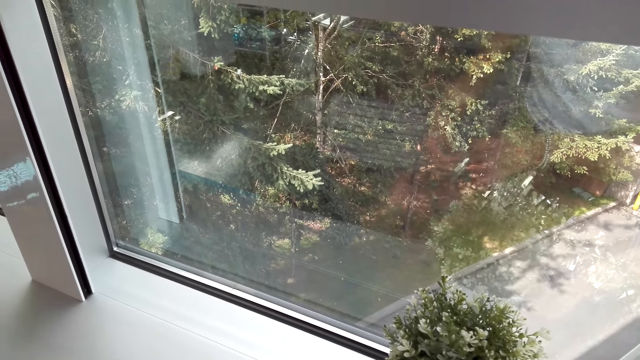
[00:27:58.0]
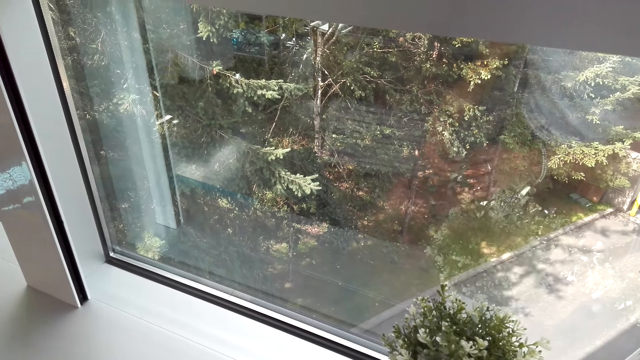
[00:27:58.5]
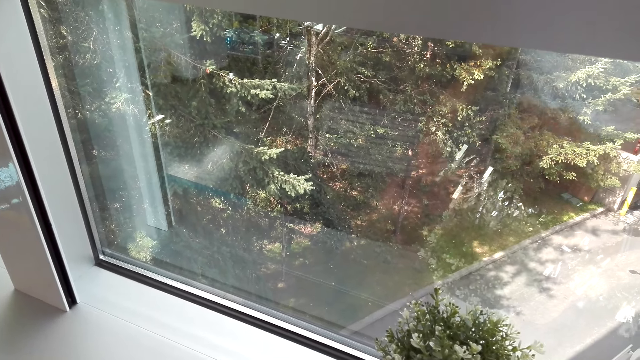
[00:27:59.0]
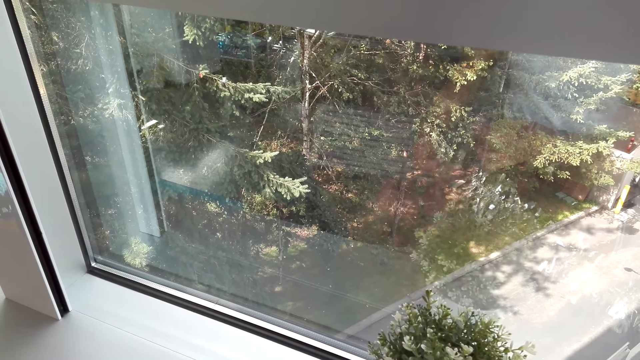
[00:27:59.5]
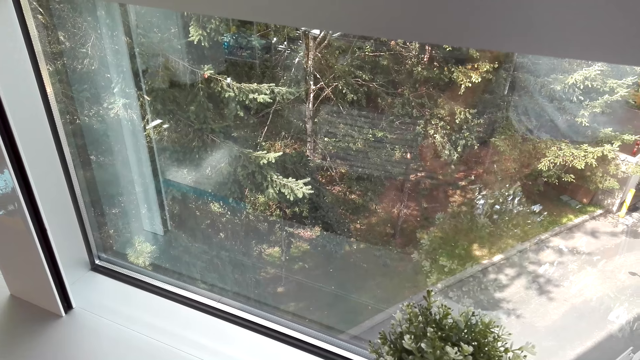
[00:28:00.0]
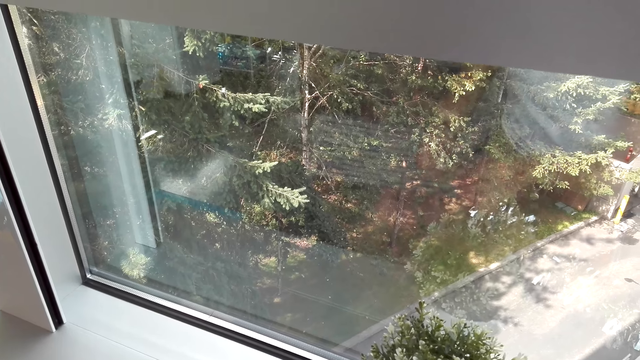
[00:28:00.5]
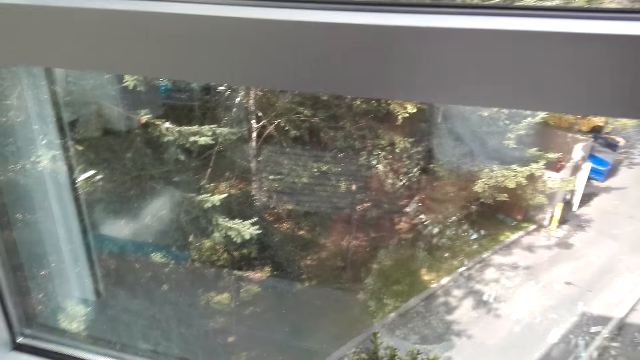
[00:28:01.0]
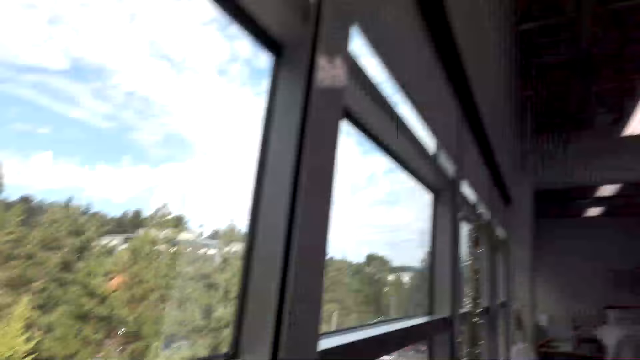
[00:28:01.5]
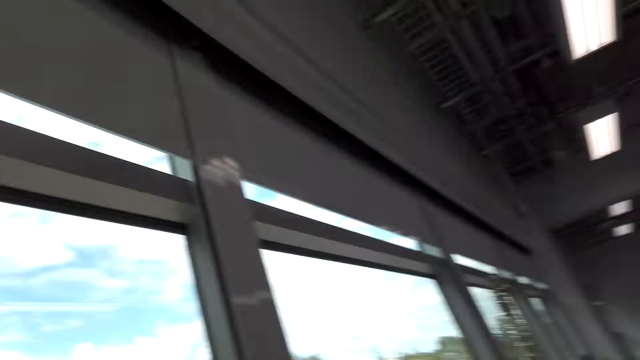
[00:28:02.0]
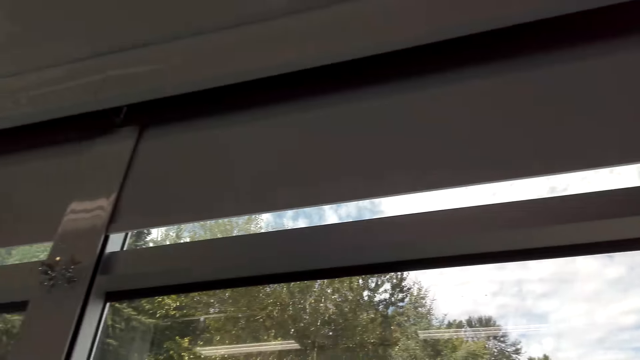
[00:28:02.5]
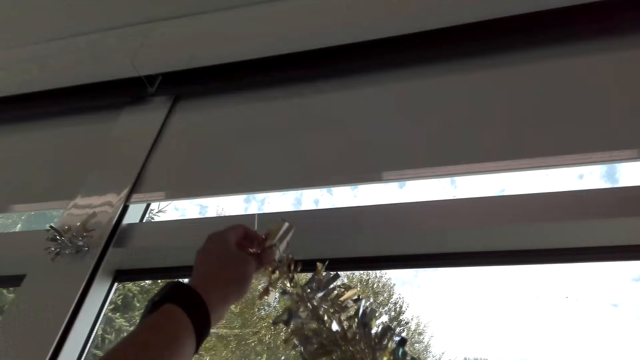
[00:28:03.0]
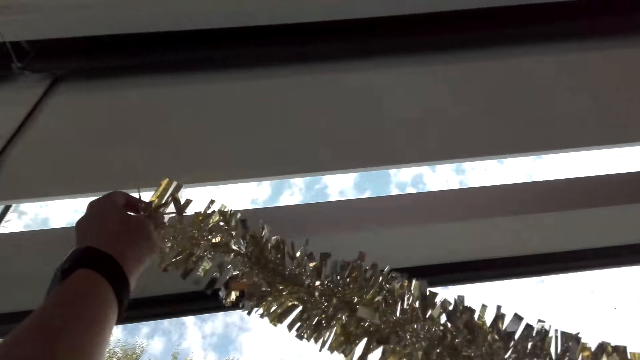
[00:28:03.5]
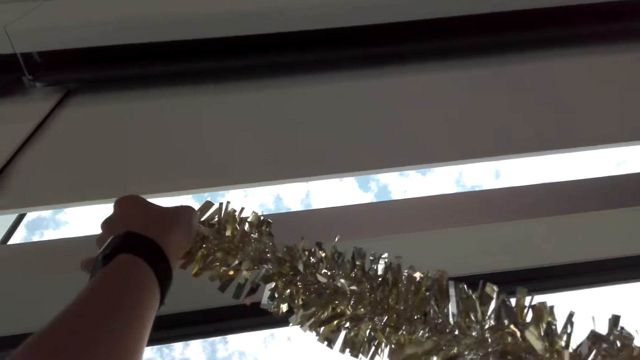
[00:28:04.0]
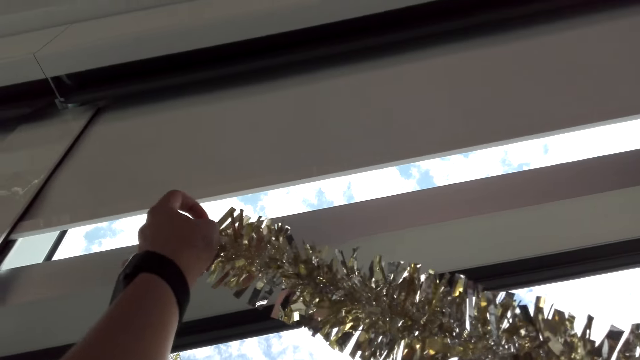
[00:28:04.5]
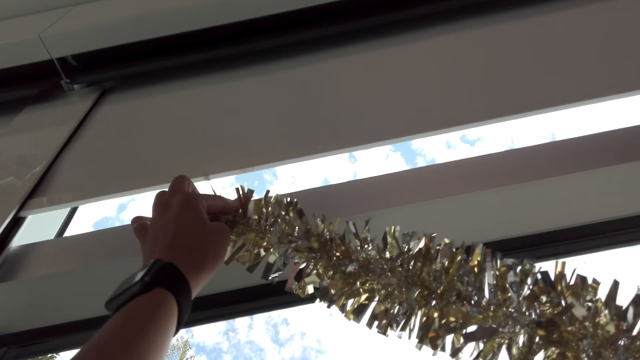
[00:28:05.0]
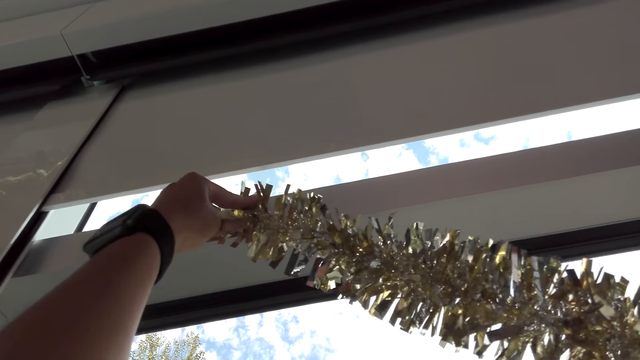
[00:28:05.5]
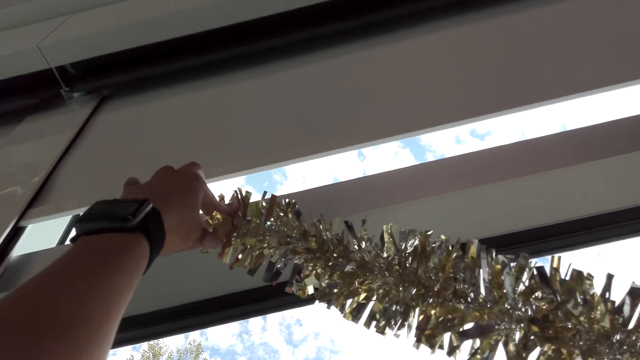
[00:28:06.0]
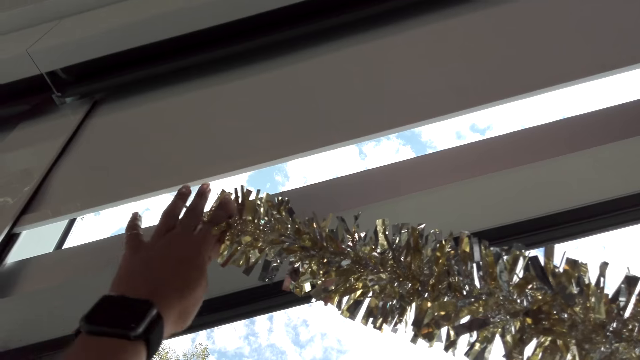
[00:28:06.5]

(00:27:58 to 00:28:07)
The camera wearer fixes the wall decoration. They look around the house. They stick the decoration to the window. A man converses with the camera wearer. The camera wearer puts the flower on the wall. They converse with the man.

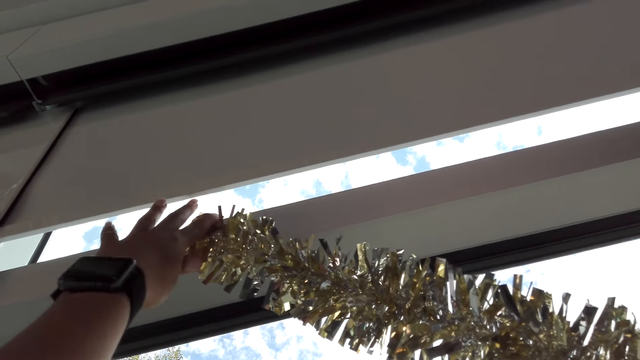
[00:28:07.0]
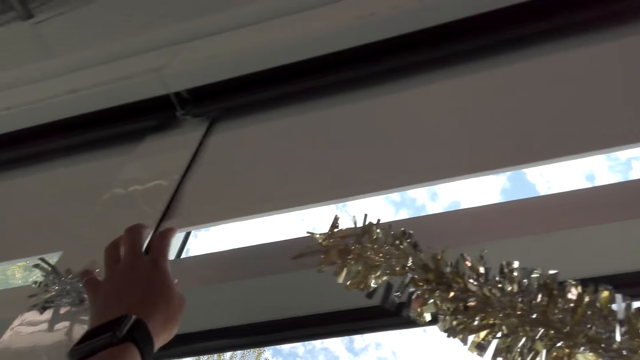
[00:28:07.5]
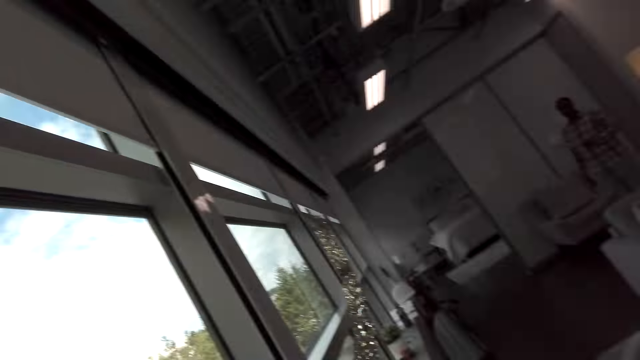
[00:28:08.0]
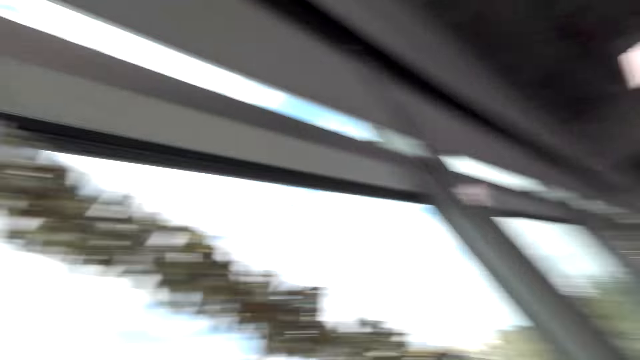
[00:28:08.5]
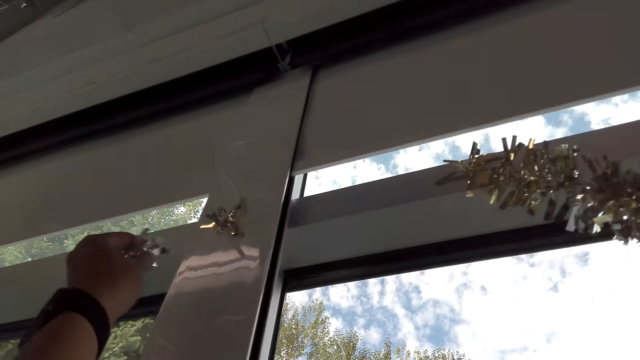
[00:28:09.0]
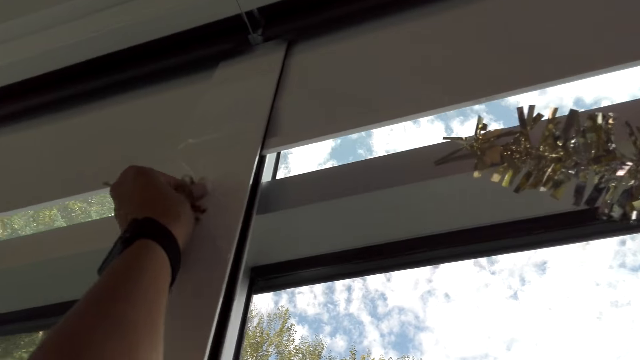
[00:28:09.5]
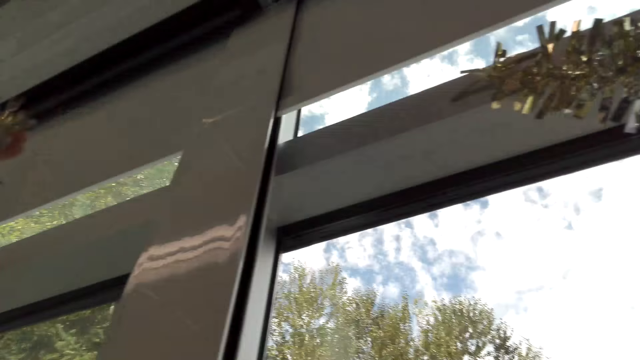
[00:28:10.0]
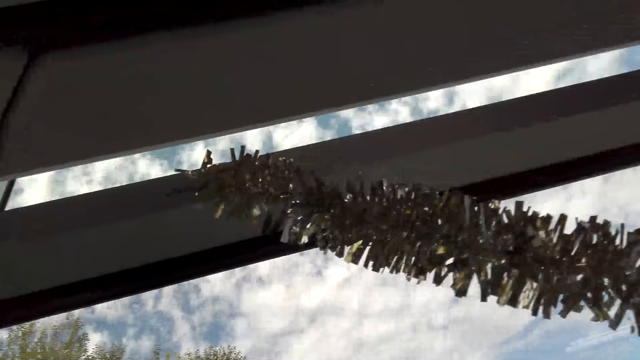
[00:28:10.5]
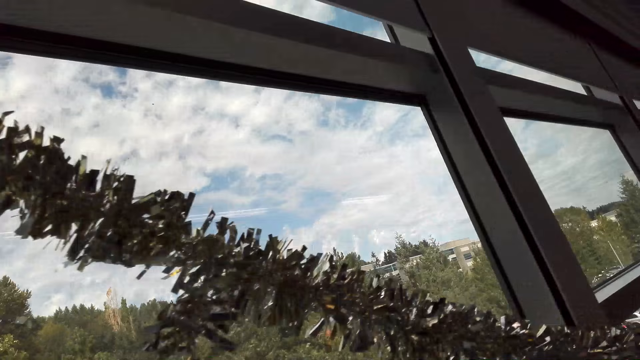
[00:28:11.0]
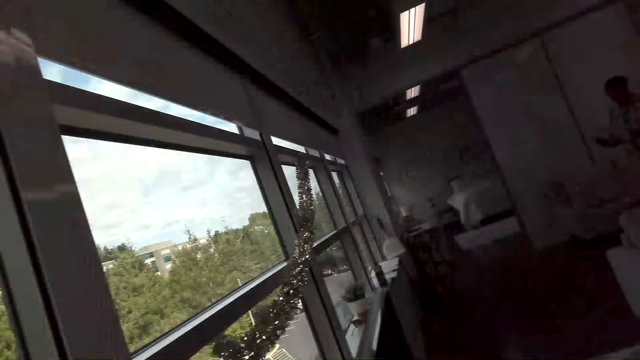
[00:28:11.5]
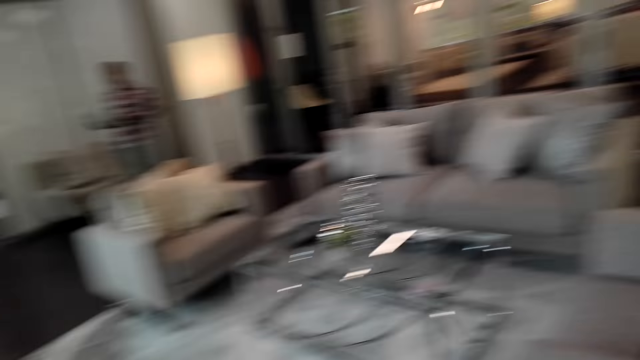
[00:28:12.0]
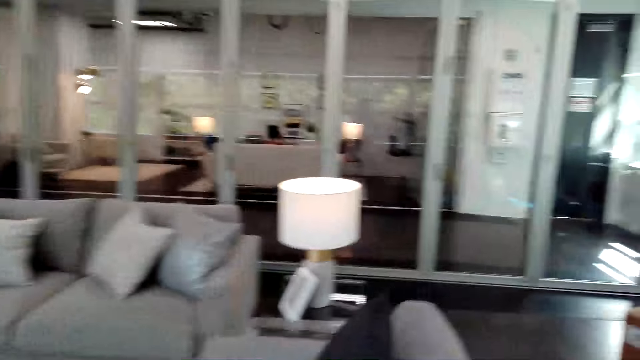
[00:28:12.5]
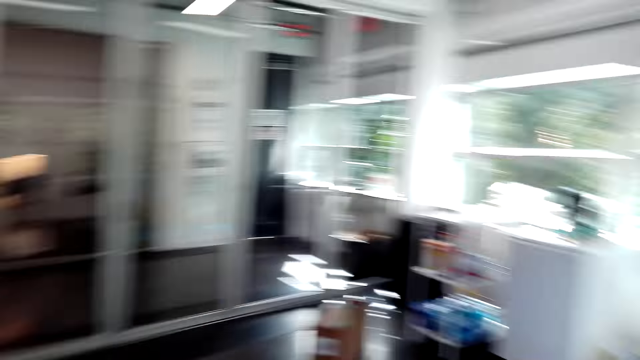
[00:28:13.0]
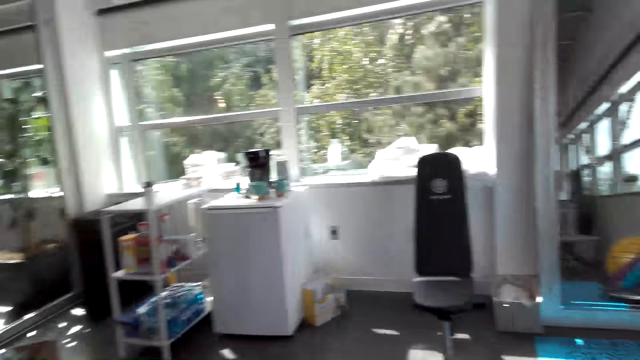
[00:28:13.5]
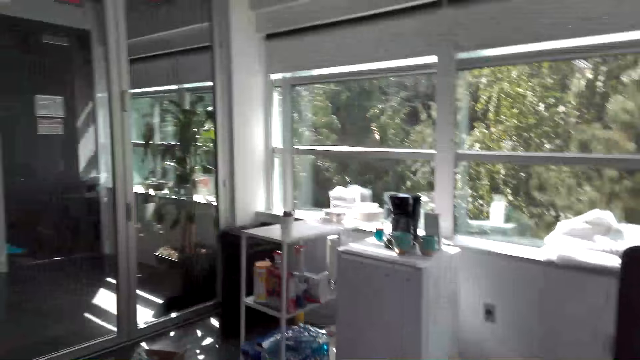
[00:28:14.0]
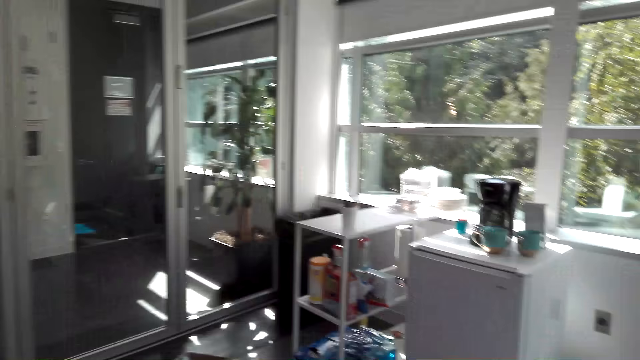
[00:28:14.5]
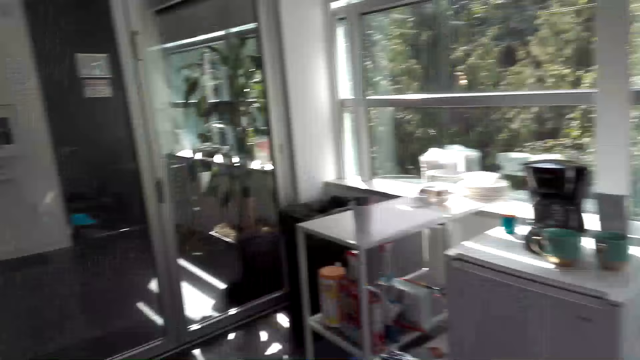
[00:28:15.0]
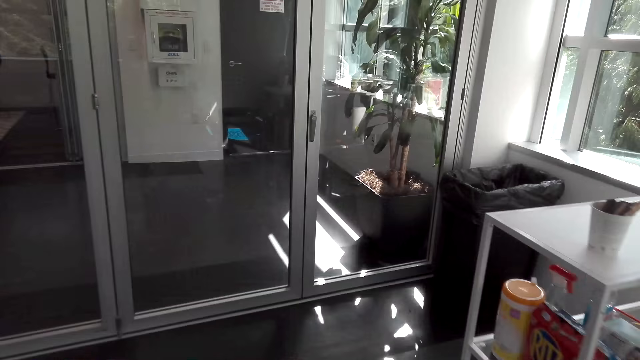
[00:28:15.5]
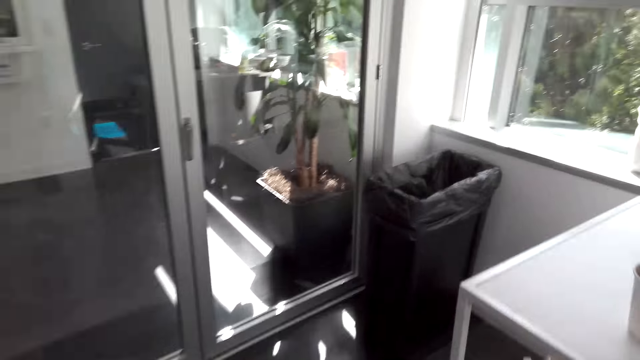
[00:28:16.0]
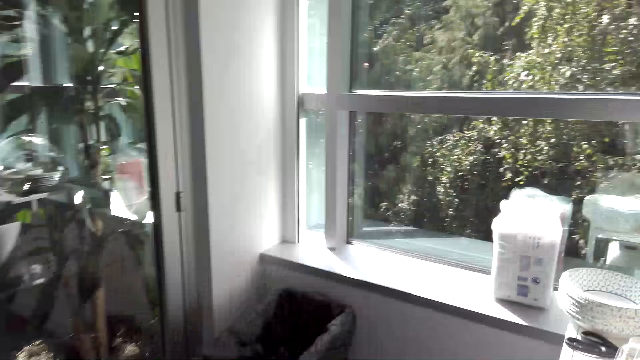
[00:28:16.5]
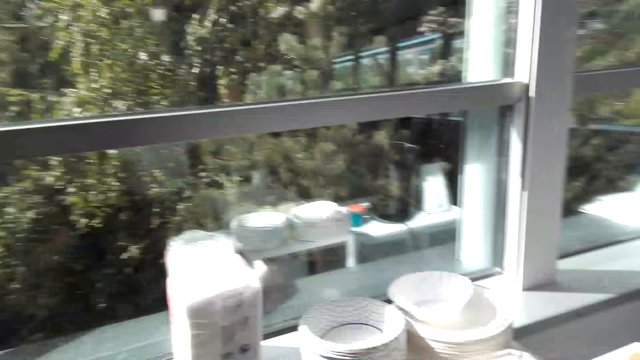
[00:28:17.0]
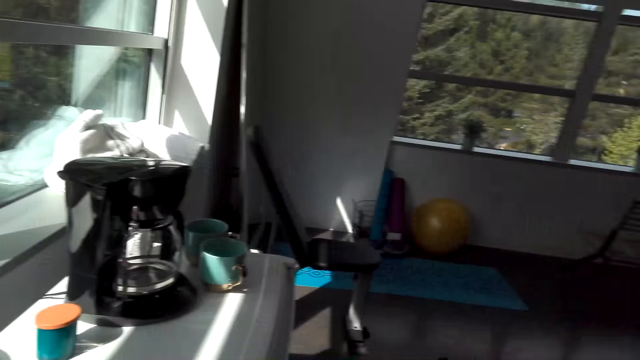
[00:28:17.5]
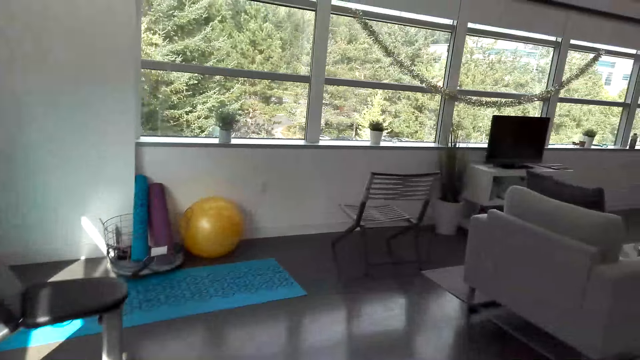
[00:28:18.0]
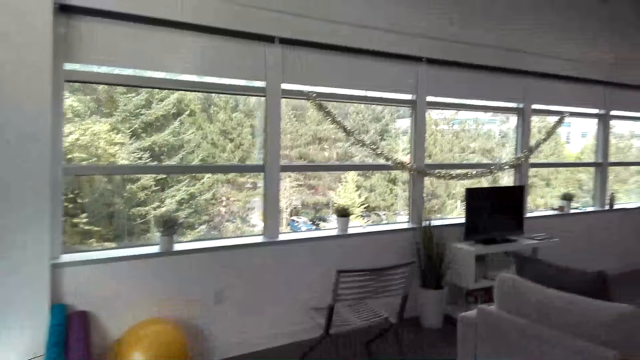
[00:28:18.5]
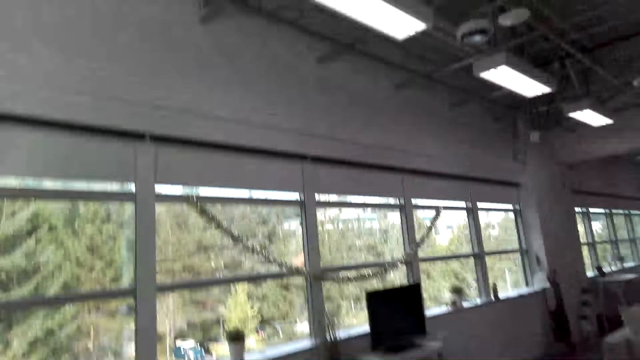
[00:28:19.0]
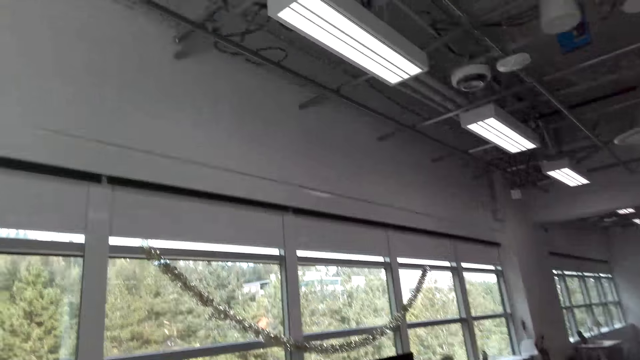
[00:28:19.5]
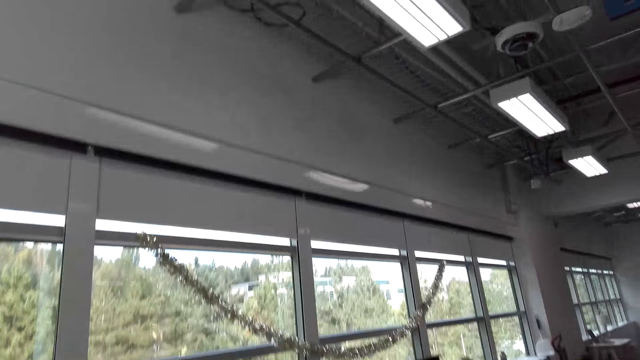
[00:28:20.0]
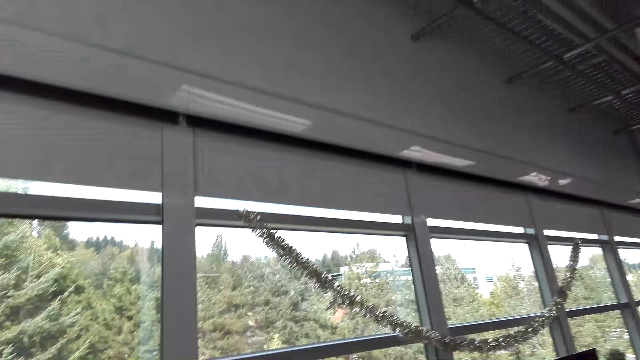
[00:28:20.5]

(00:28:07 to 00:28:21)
The camera wearer turns around. They look at a man. They remove the cello tape and pieces of decoration on the window. They converse with the man. They look around the house. They walk around the house. They look around the house. They converse with the man.
